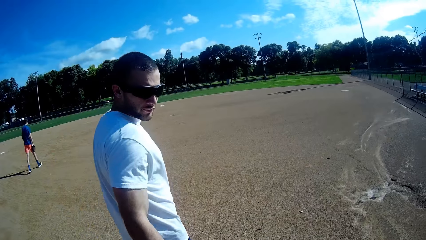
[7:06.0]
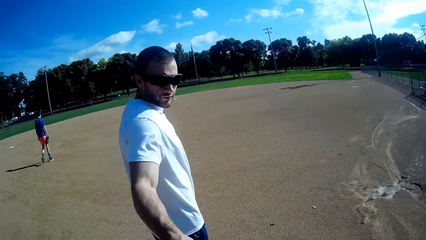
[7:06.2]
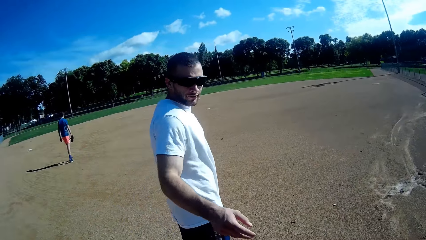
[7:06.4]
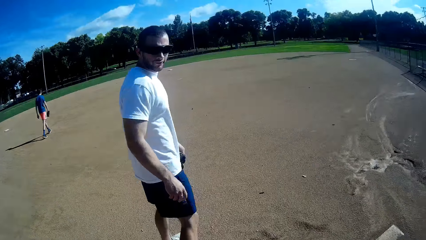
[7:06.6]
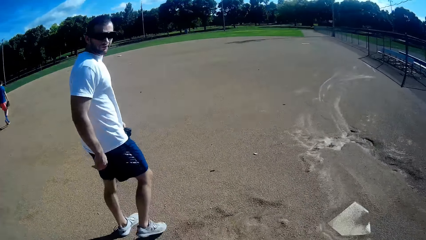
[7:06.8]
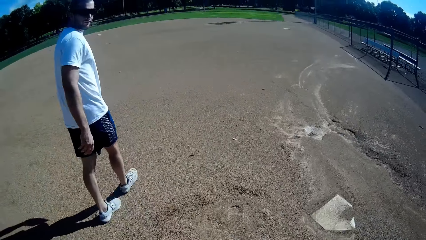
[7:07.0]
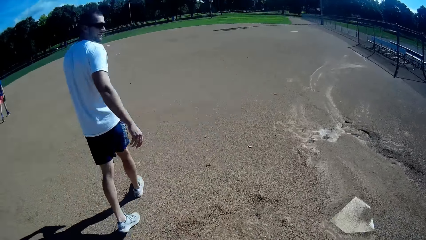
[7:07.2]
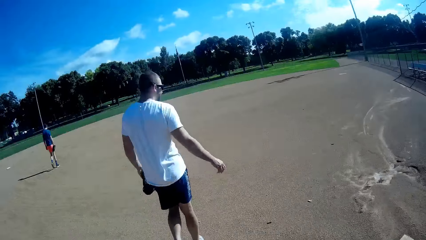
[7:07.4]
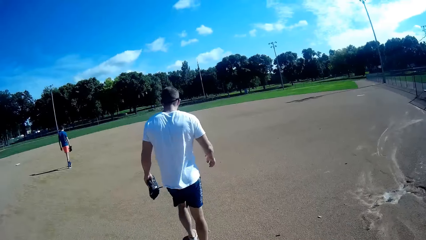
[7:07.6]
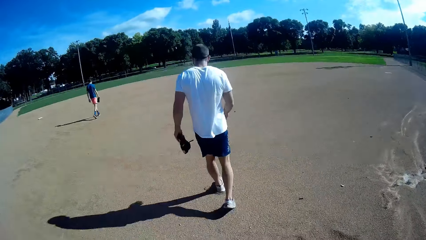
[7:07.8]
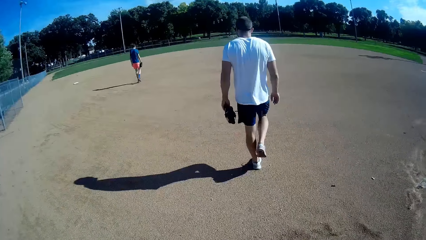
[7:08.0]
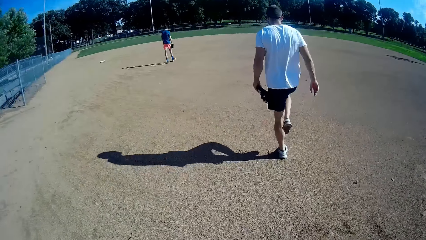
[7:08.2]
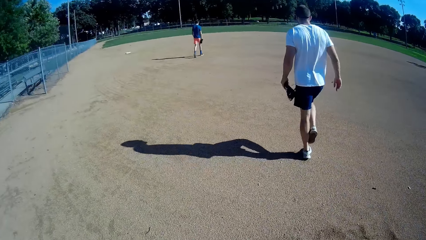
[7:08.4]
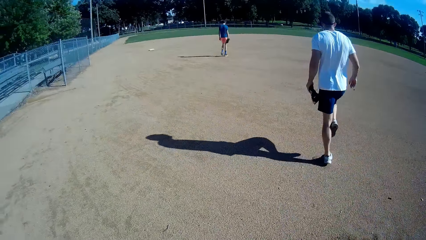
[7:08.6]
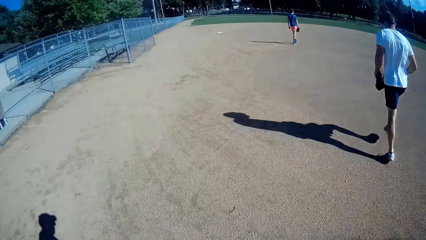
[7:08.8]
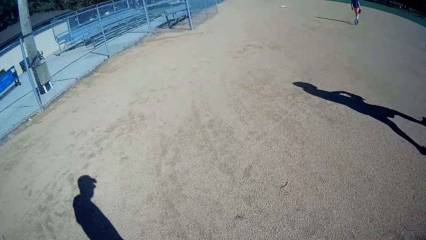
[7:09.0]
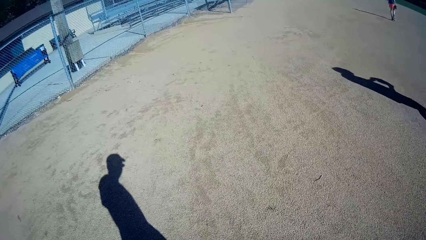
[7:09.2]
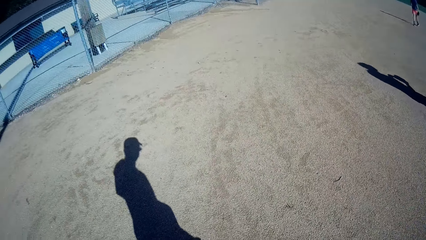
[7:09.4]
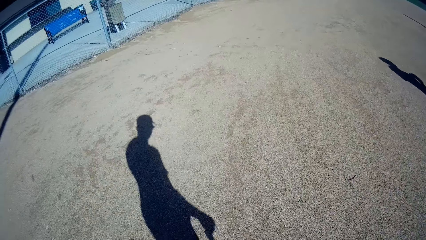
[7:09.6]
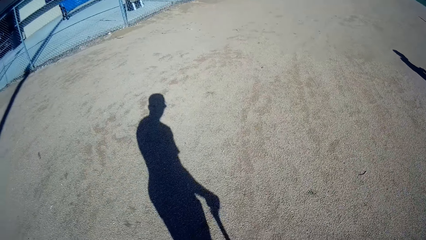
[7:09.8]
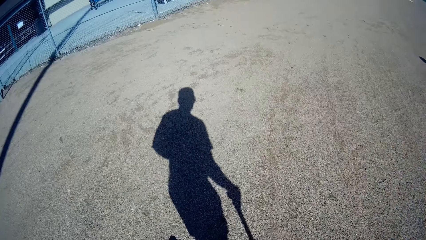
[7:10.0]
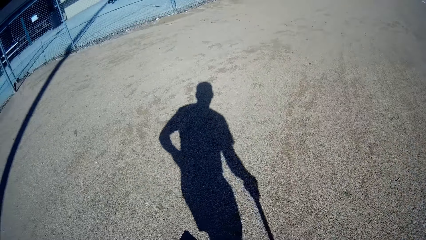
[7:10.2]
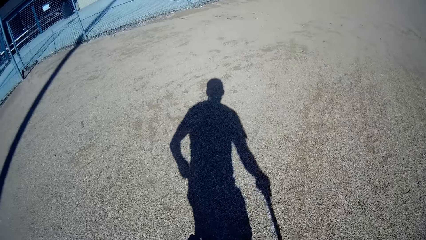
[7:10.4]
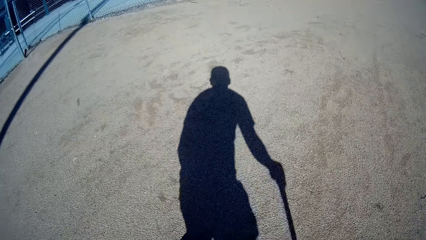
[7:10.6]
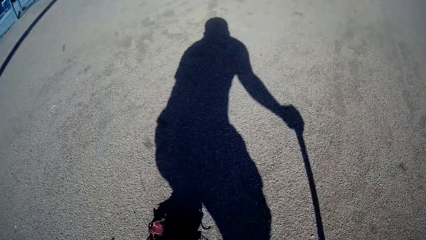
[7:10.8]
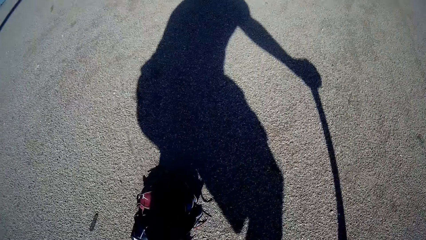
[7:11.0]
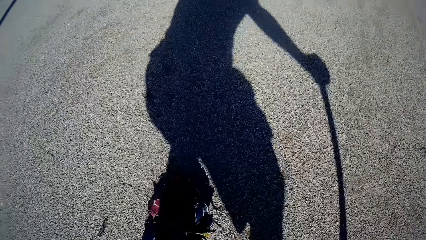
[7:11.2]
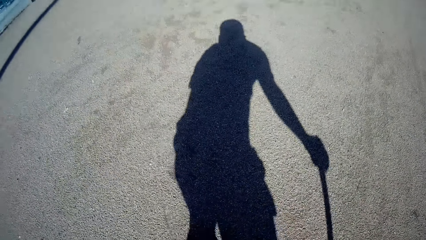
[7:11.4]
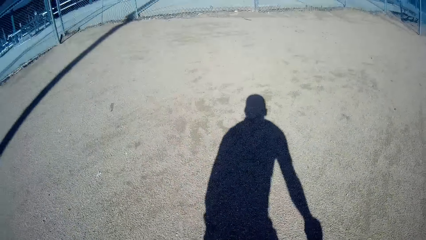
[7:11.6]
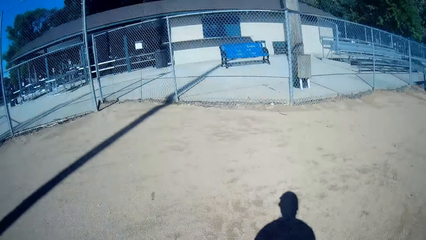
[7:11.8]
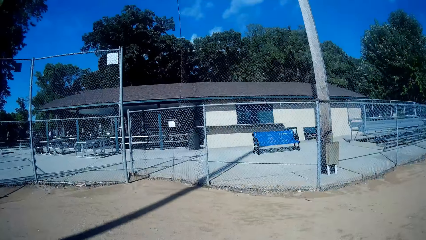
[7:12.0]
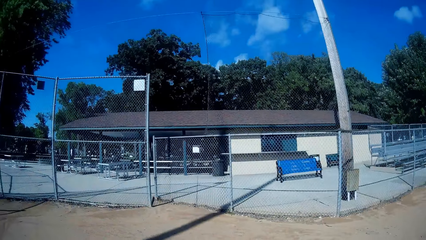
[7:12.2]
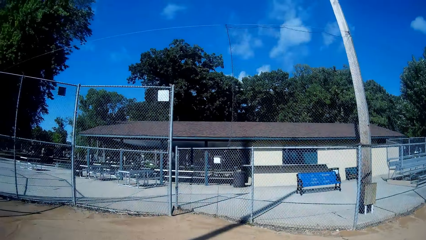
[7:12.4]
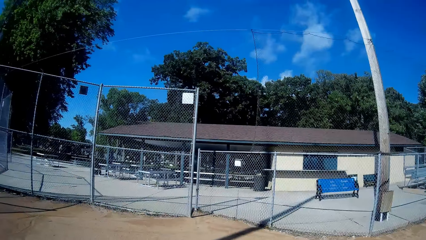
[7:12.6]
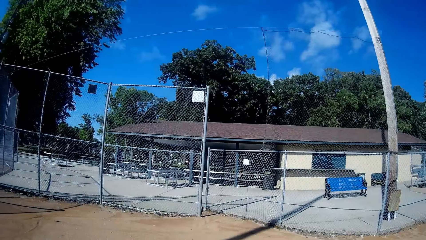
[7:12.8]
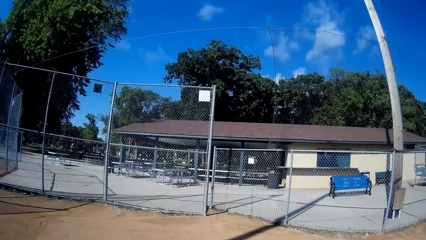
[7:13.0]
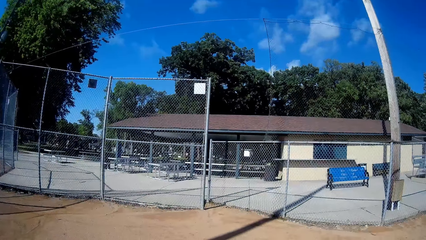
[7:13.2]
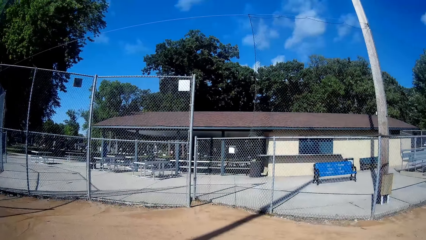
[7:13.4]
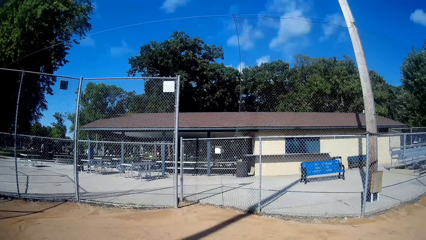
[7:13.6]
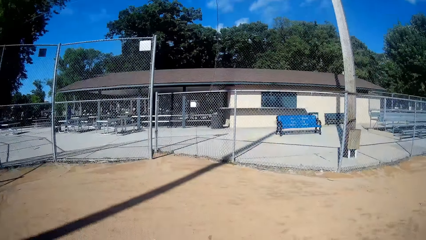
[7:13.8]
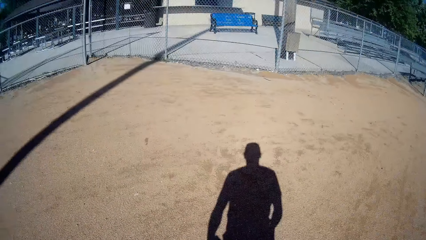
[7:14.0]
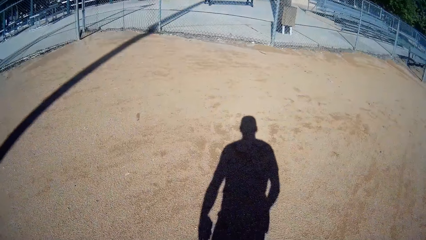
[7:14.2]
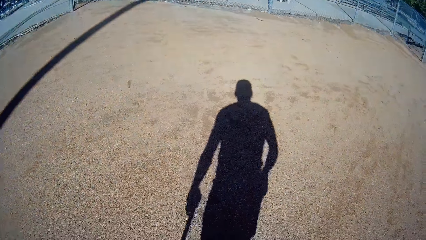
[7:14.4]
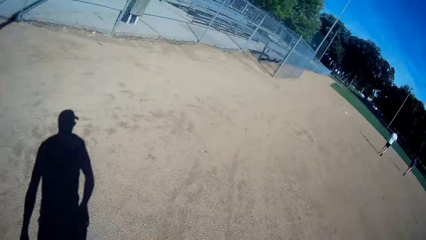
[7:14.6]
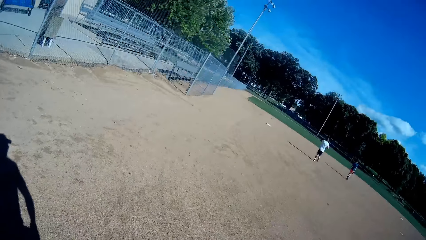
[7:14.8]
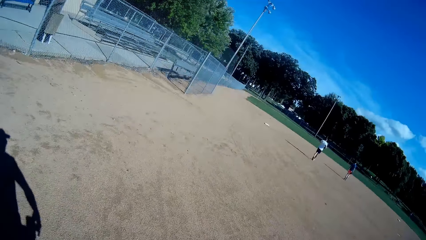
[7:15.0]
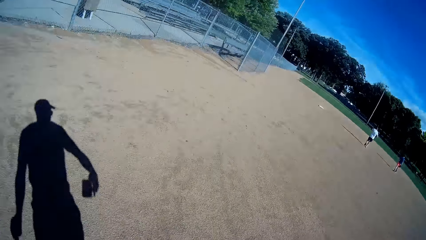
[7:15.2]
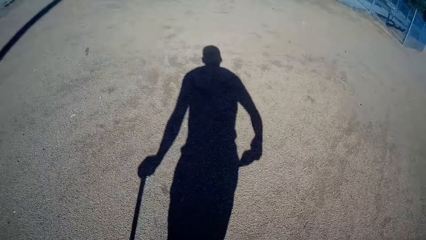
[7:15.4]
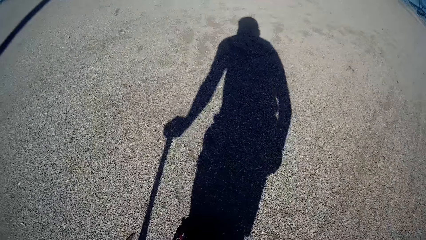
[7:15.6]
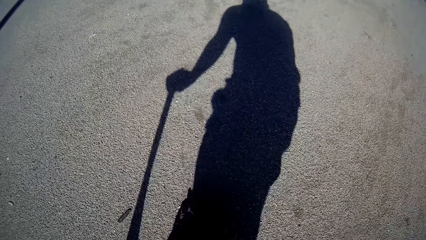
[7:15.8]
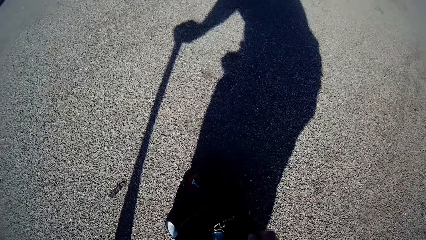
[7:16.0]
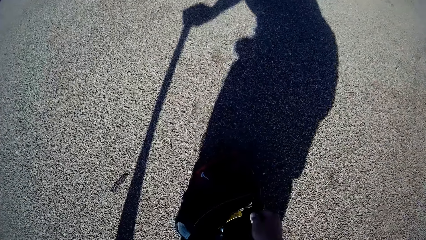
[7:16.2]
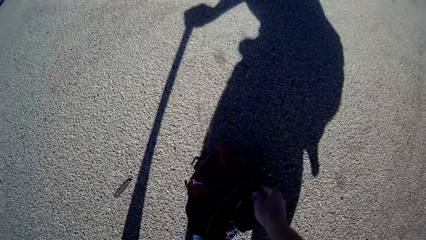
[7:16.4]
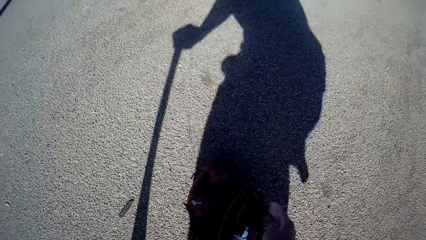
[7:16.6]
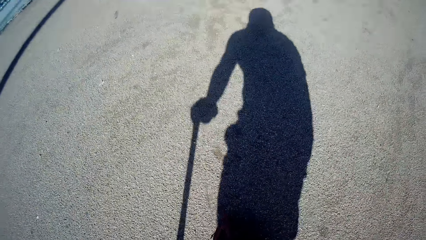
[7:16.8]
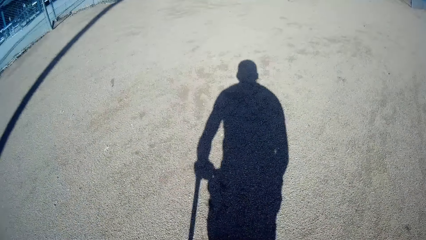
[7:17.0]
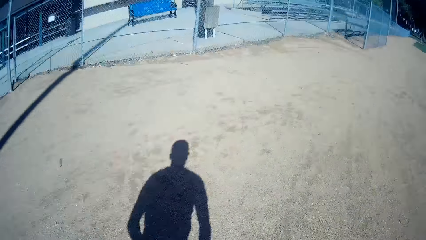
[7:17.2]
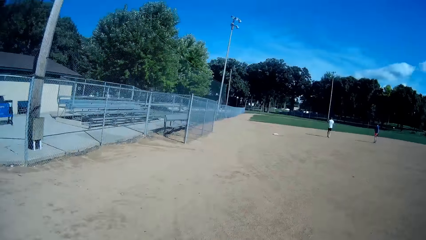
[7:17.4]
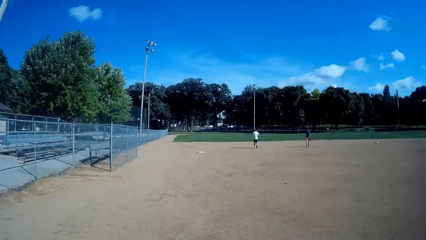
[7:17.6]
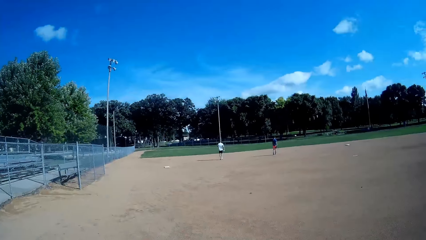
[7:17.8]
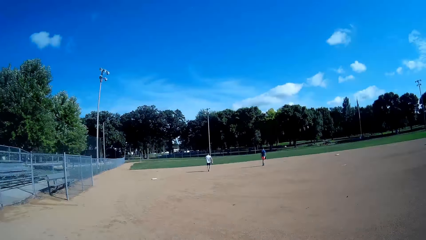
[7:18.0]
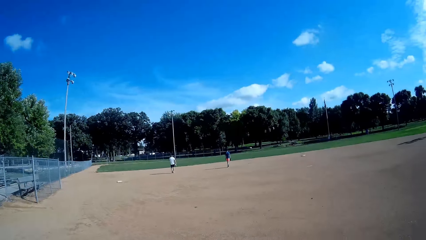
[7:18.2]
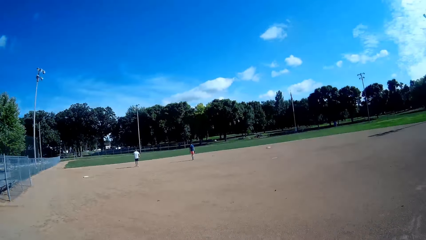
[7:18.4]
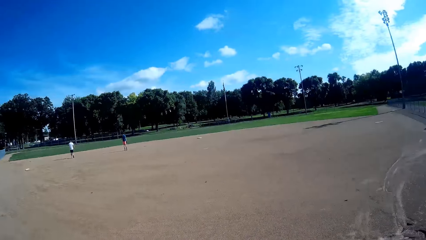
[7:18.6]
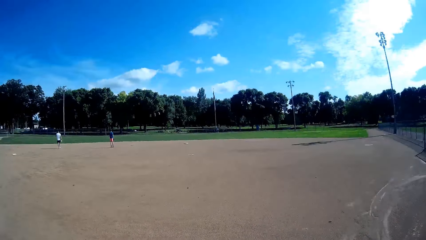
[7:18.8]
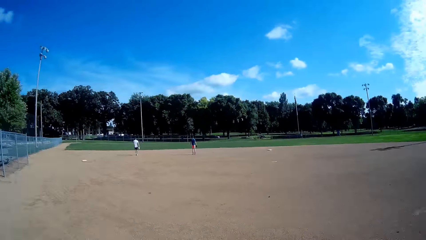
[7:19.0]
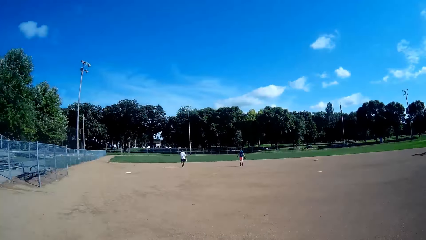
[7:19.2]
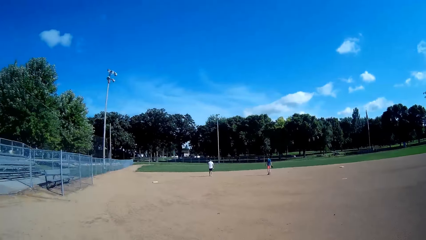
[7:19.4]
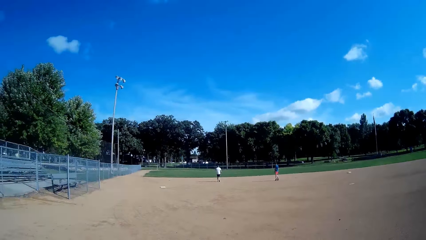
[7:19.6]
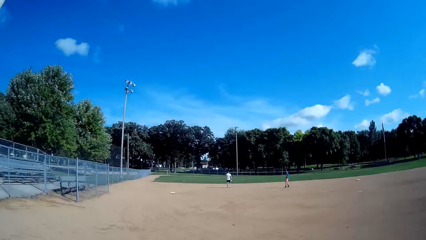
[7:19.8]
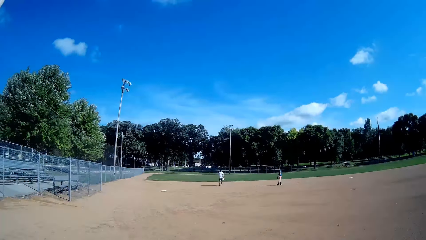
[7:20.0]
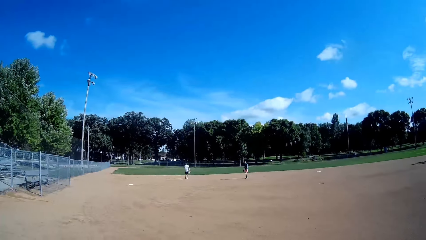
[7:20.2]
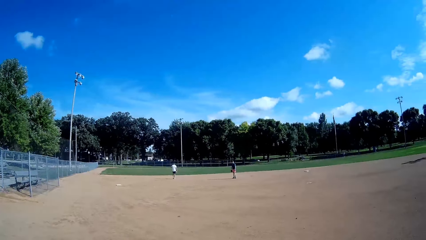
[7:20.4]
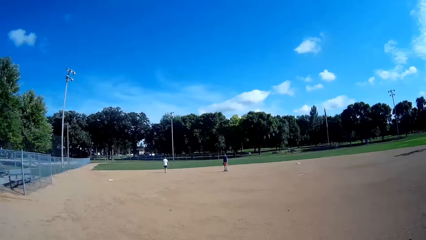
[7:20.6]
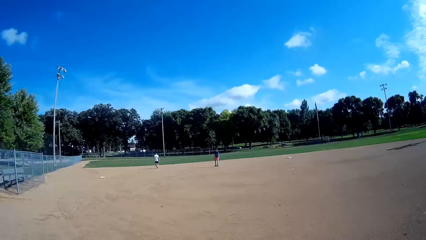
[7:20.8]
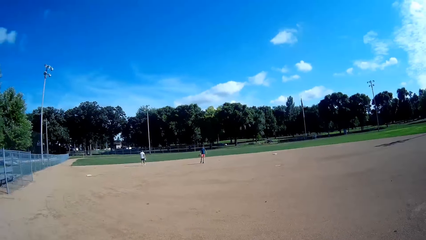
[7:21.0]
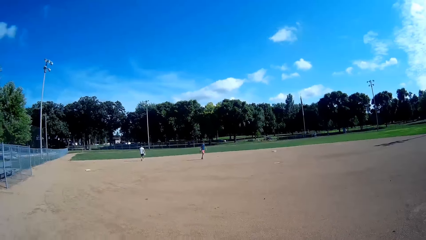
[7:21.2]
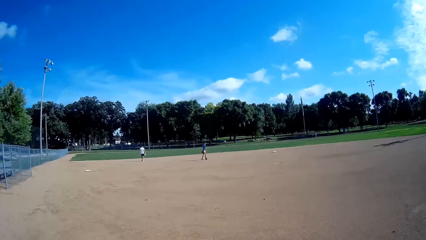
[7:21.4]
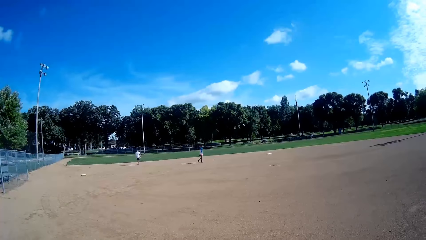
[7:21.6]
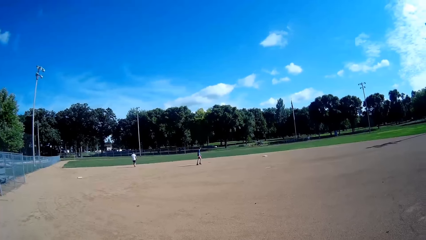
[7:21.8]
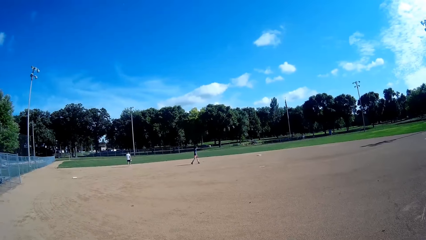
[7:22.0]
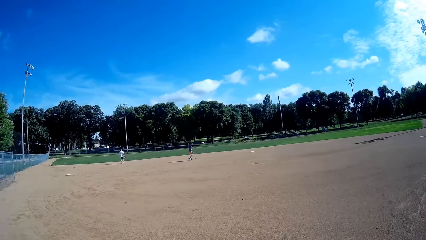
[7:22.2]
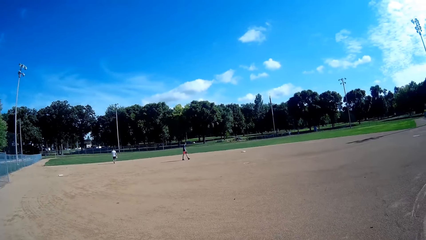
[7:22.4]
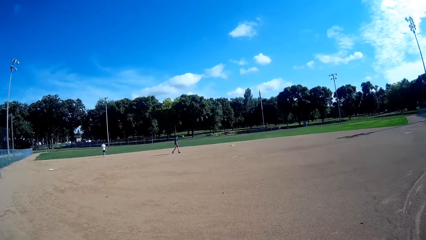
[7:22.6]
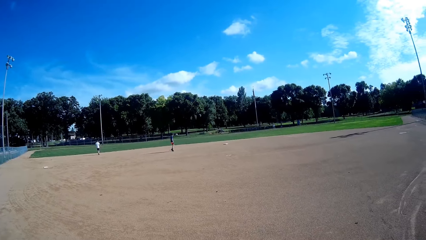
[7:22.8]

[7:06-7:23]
A man walks. The camera wearer walks. Another man picks up gloves. The camera wearer looks around the field. They touch their bag on the floor. They look at the man and the boy at the other side of the field. They walk.
